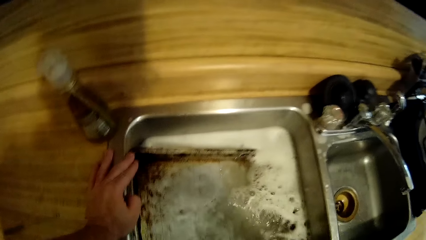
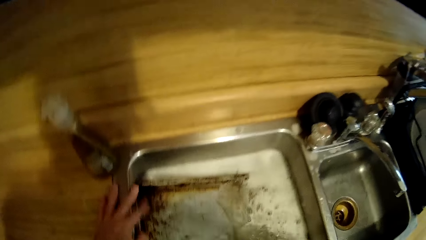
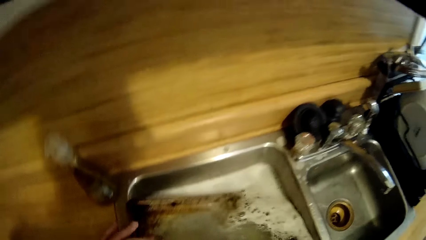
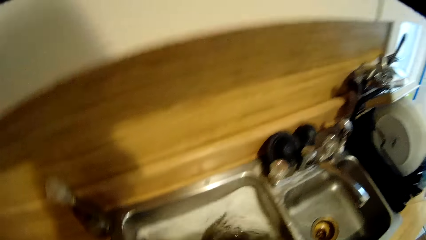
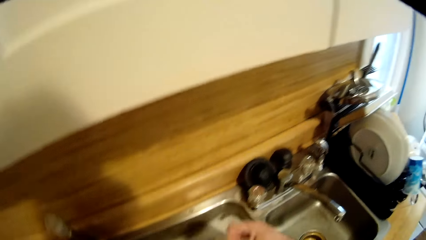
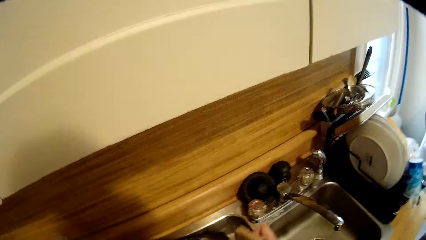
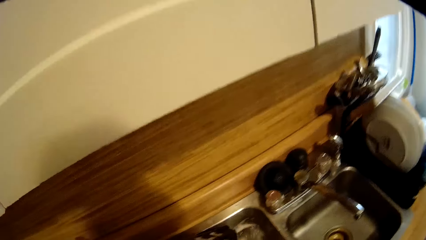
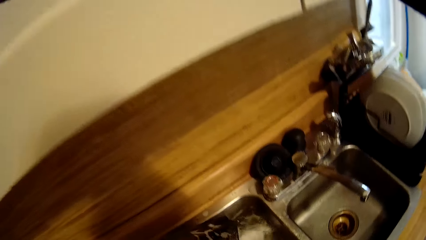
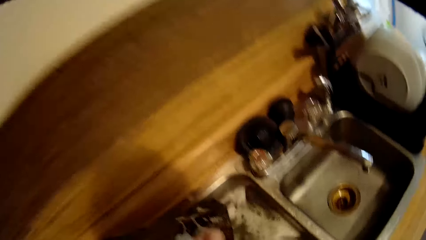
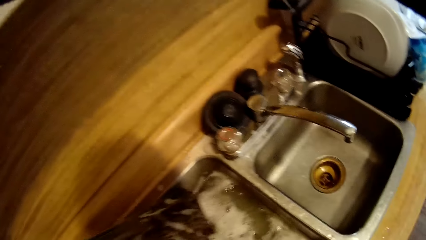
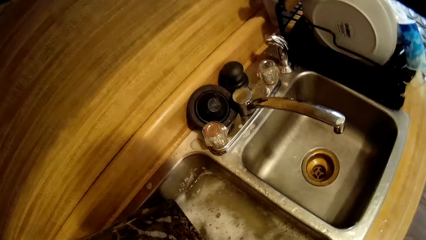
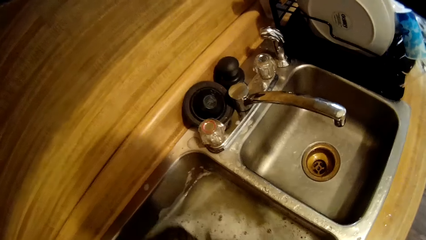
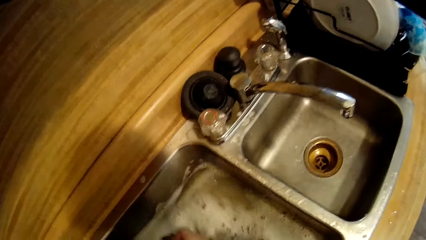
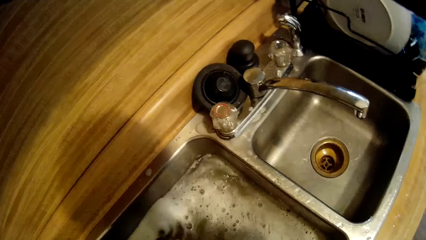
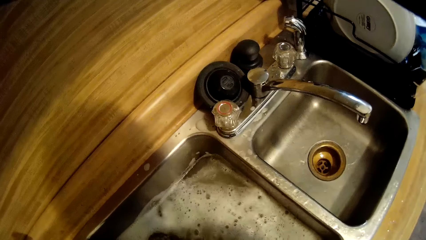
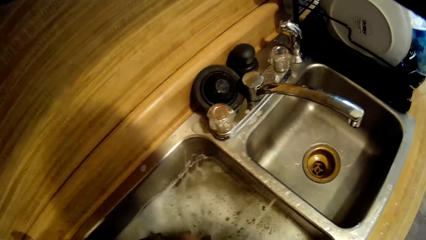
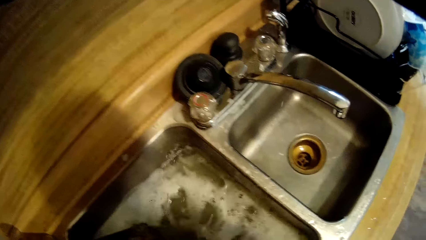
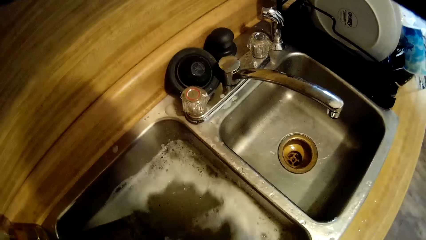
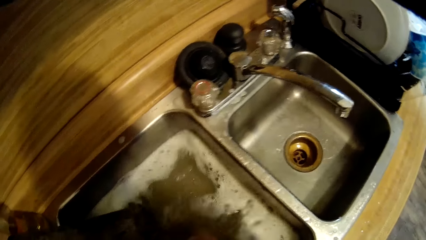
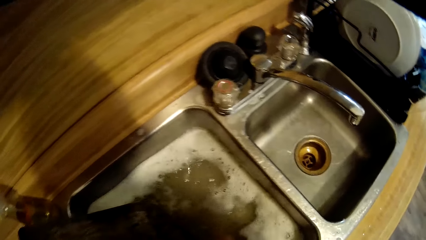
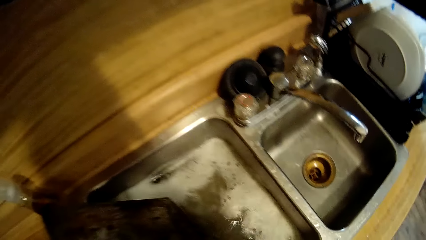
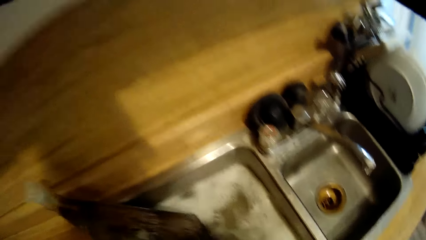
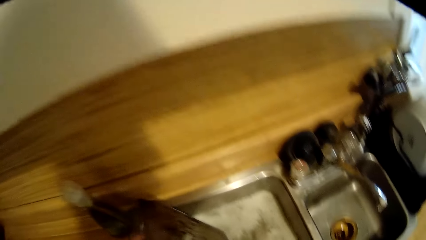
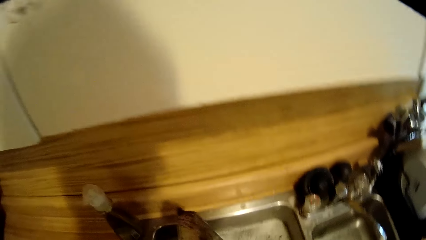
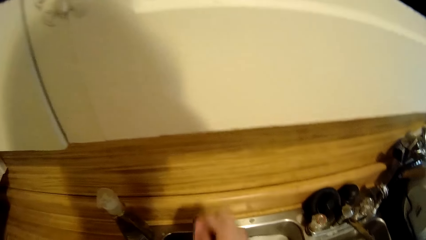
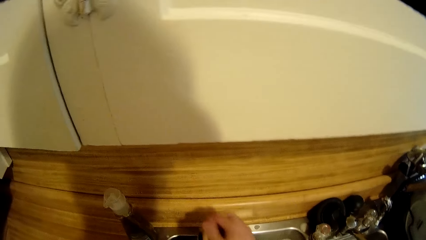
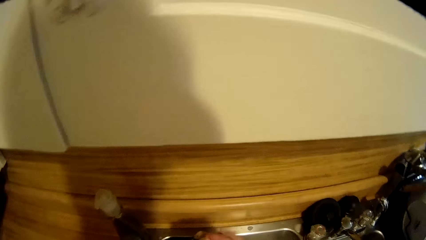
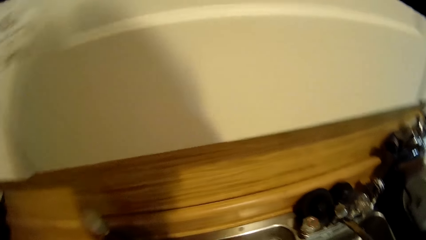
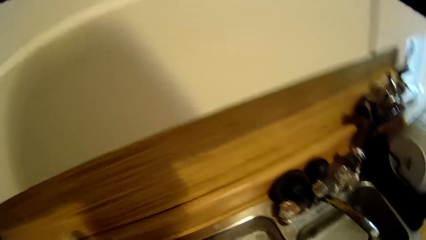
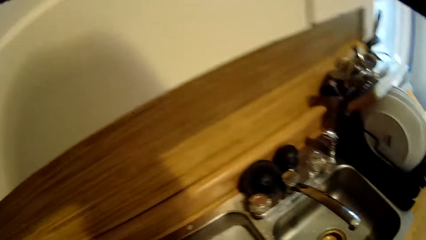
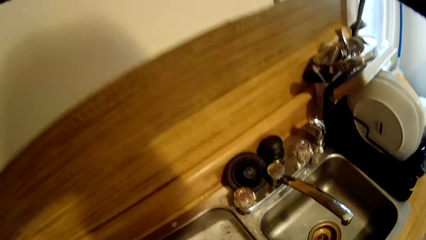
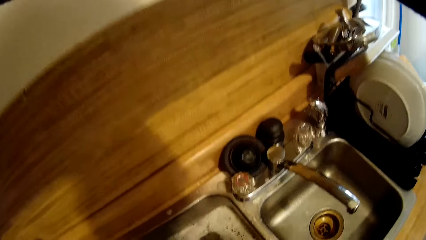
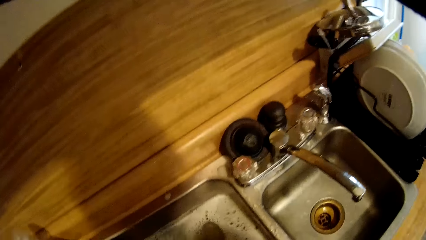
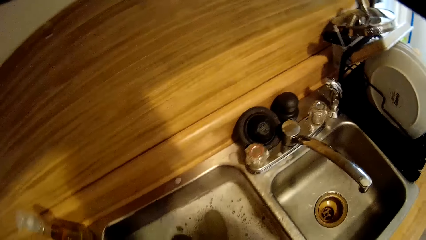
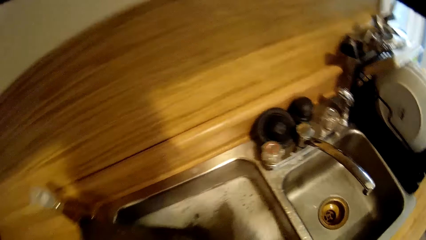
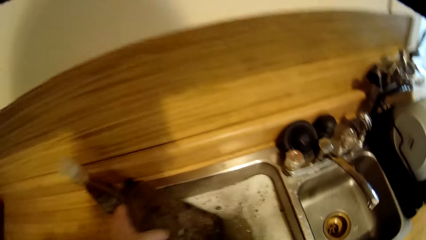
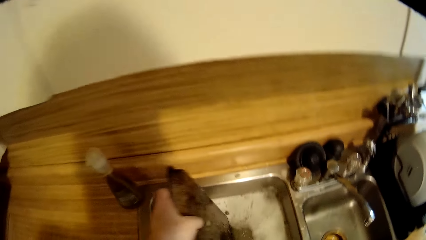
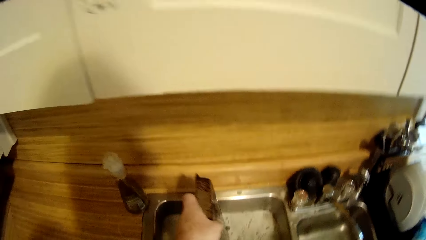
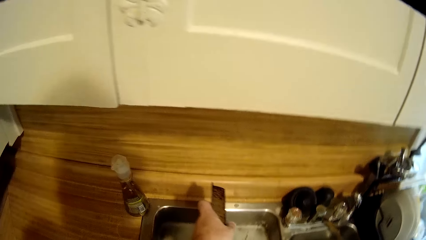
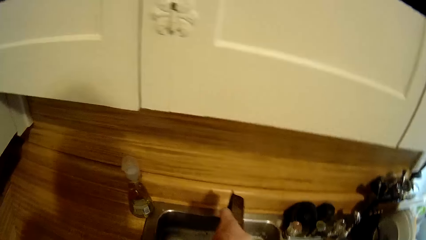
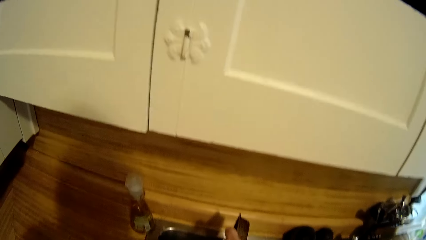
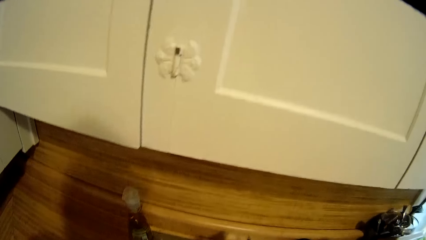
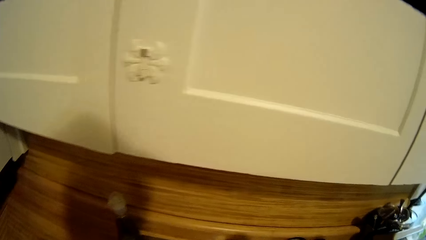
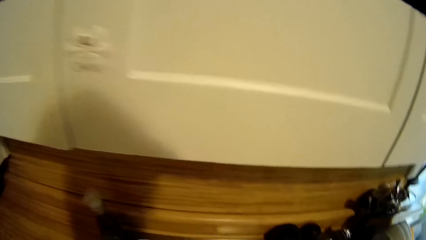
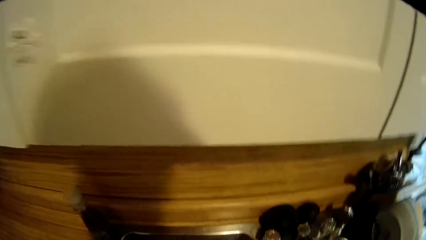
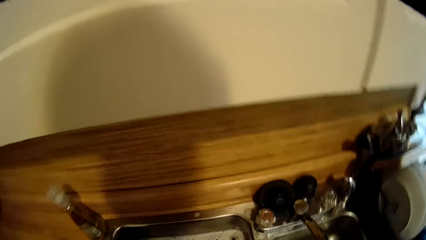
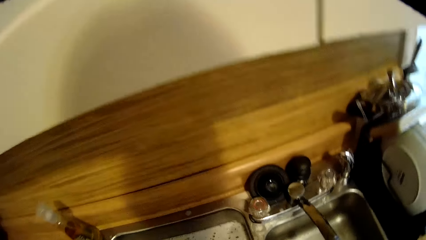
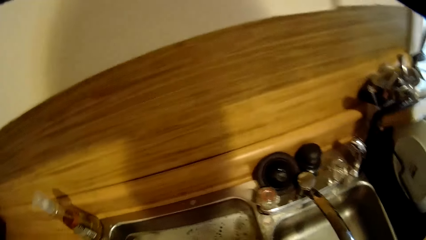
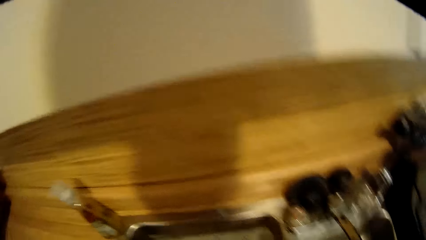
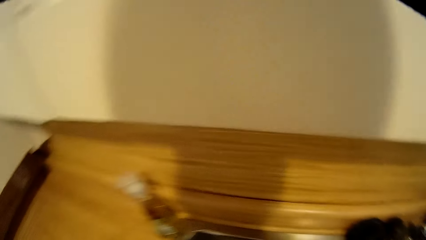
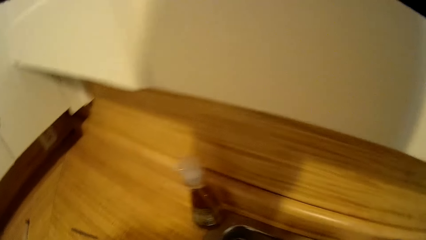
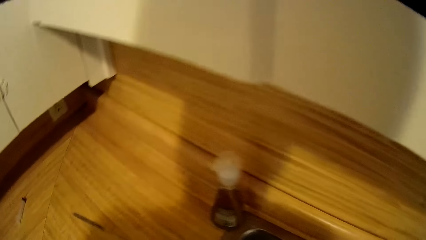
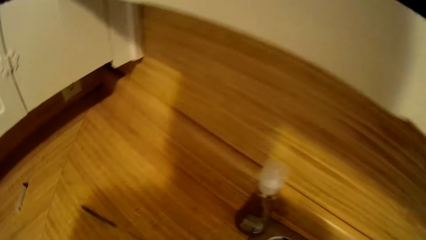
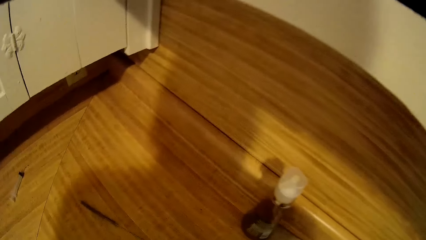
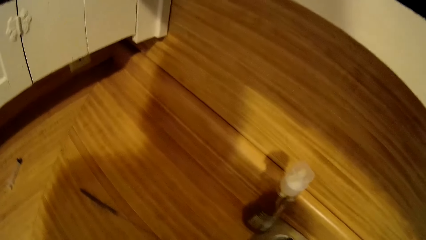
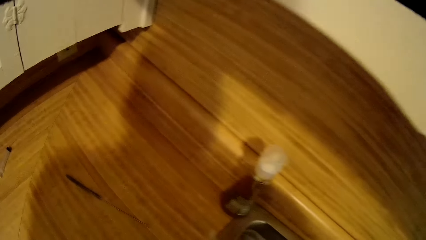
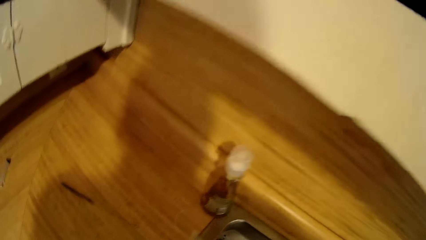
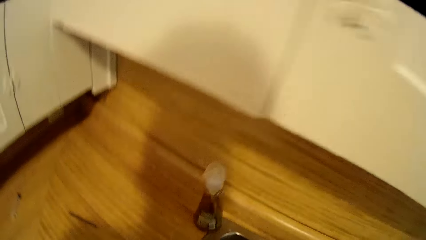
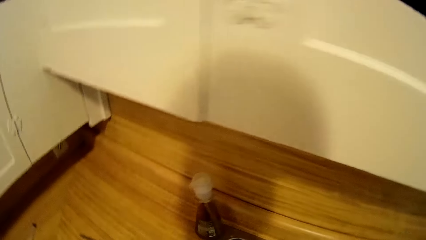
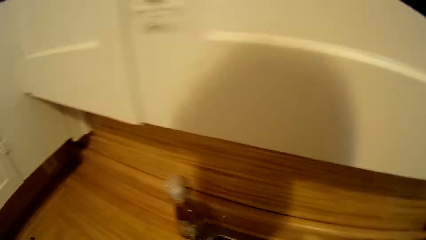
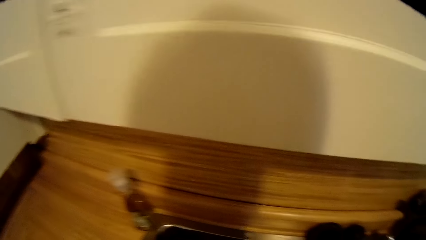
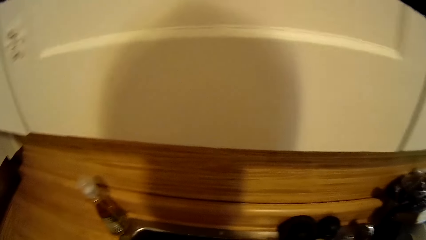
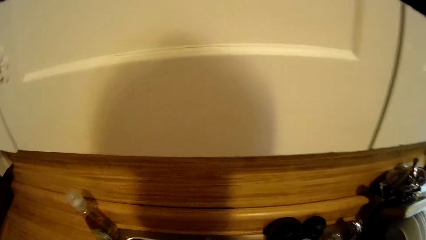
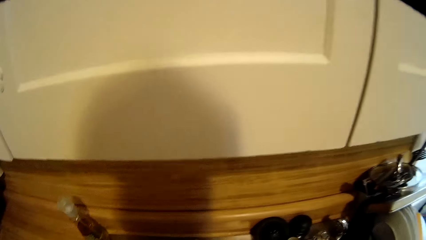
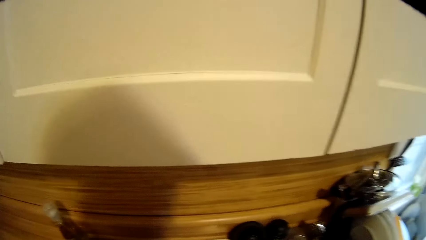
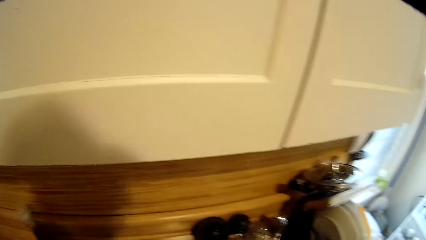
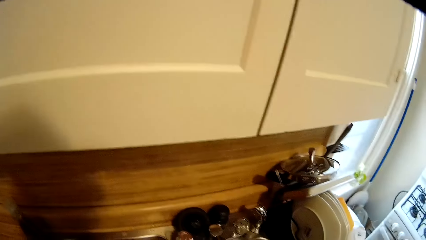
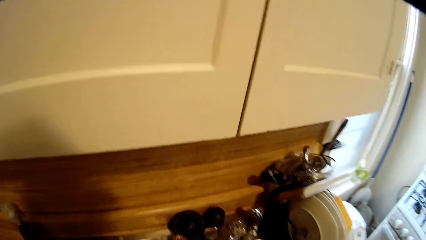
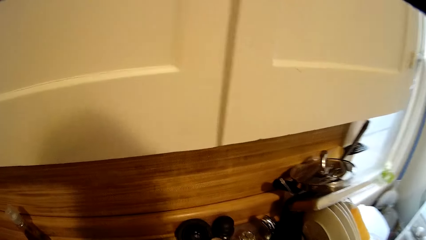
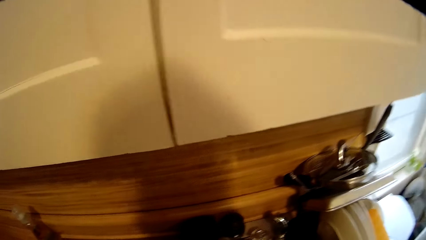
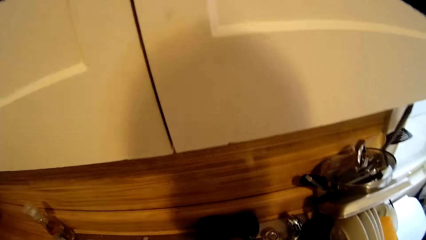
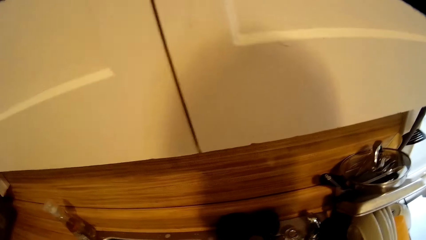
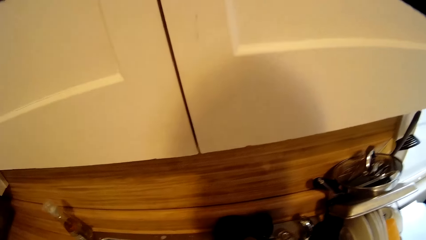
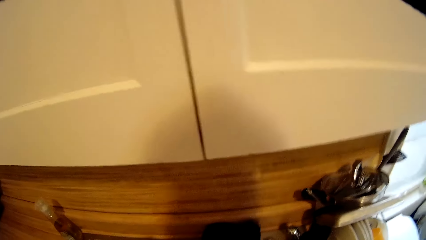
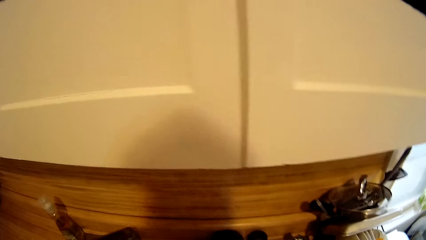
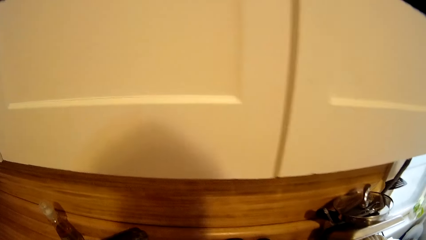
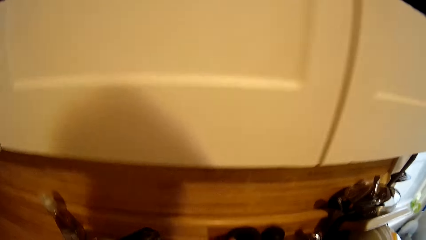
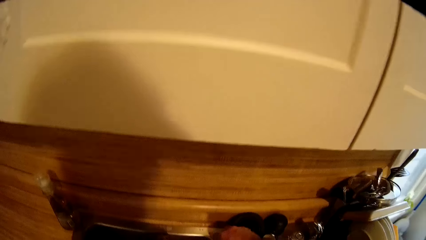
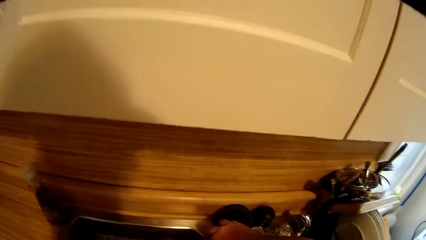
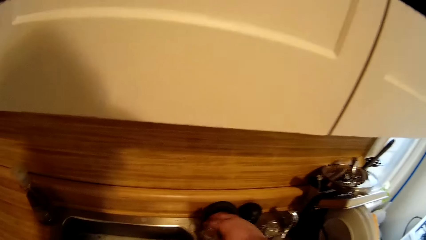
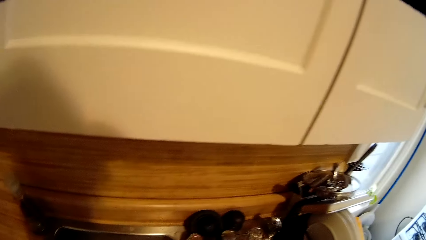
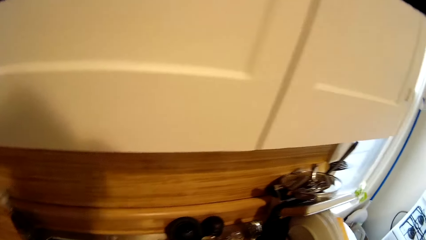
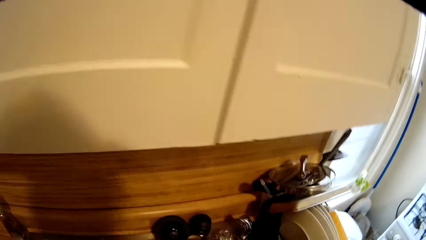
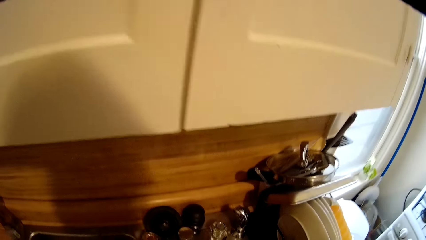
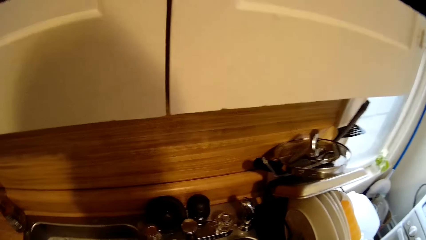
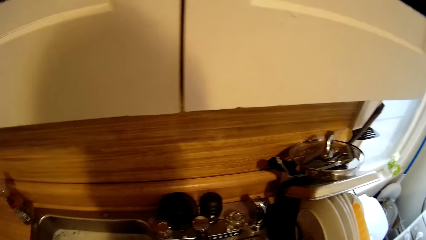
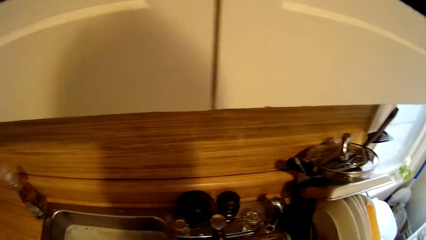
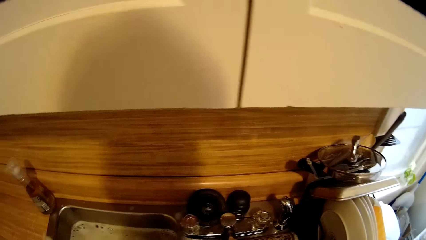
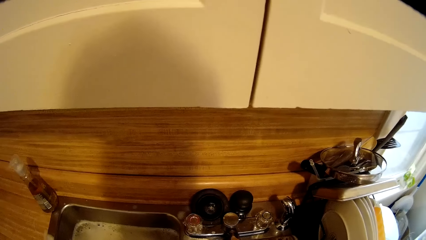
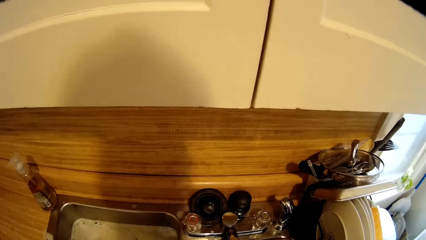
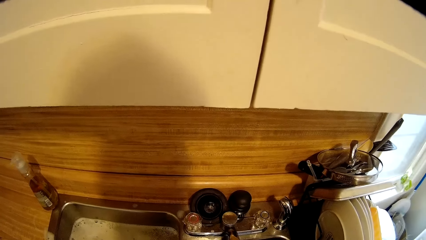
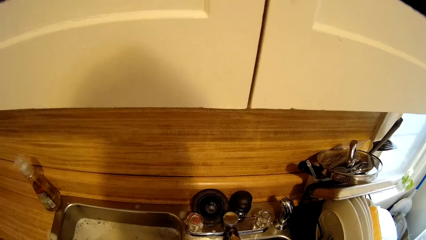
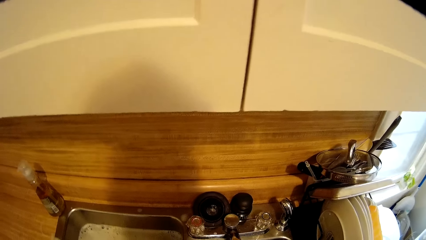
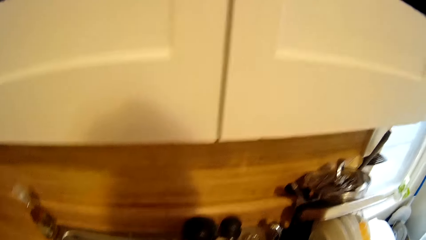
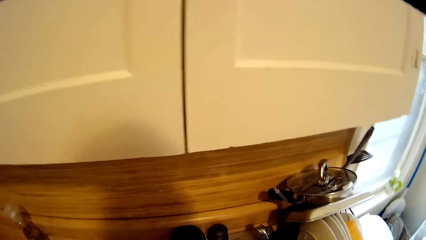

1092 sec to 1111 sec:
The camera wearer turns the tray upside down in the sink. They wash the tray with a sponge. They look around. They open the faucet. They look around. They rinse the tray in the sink.
